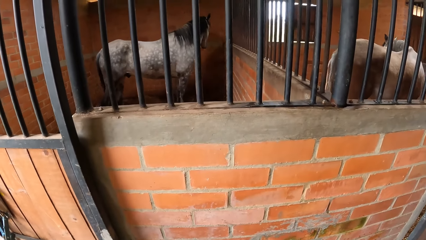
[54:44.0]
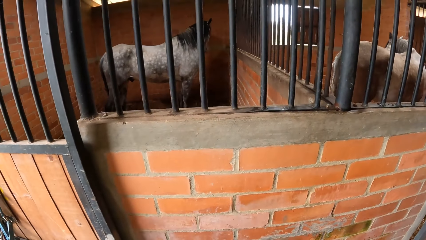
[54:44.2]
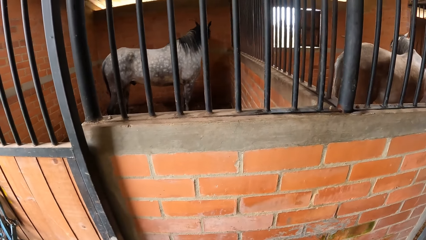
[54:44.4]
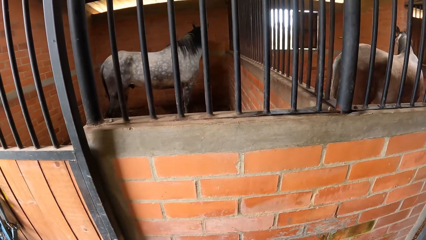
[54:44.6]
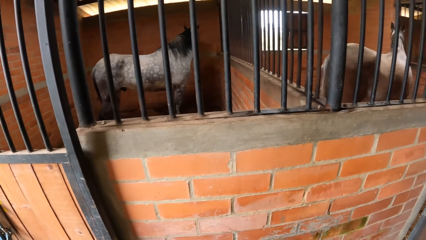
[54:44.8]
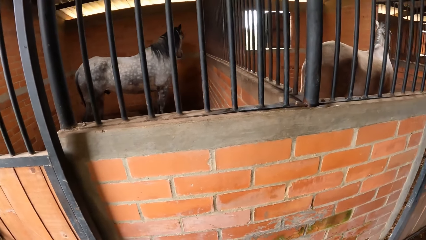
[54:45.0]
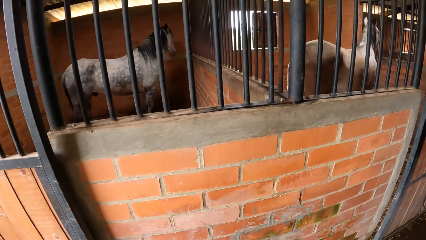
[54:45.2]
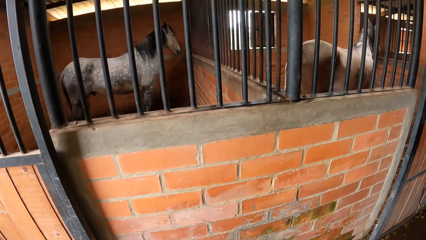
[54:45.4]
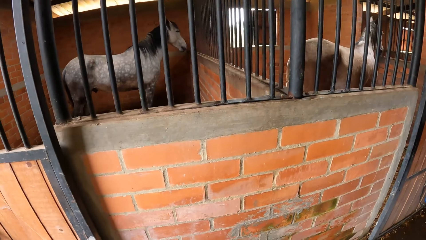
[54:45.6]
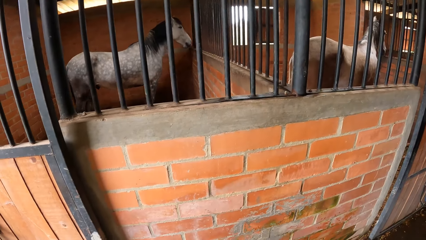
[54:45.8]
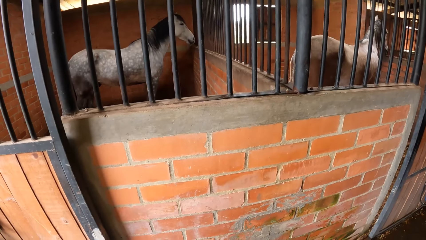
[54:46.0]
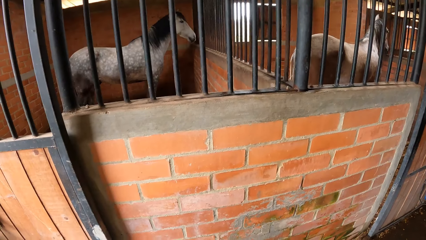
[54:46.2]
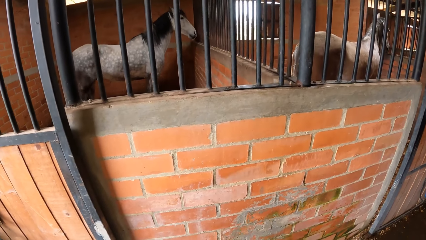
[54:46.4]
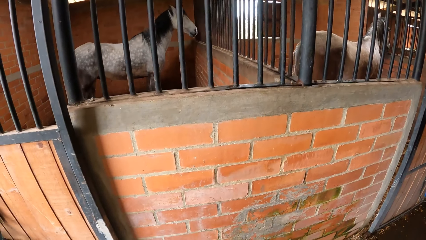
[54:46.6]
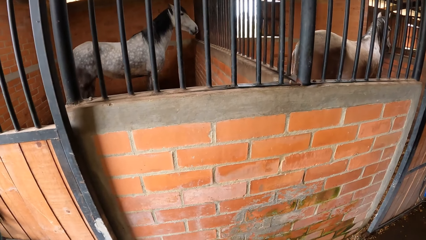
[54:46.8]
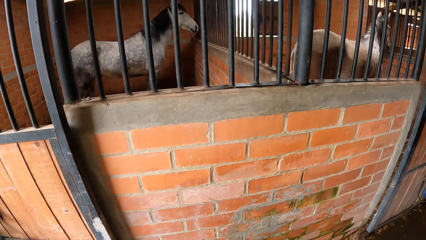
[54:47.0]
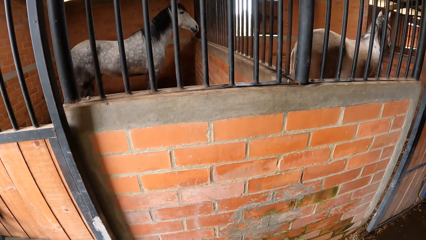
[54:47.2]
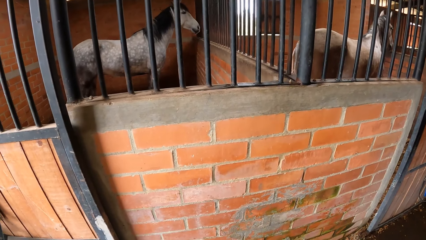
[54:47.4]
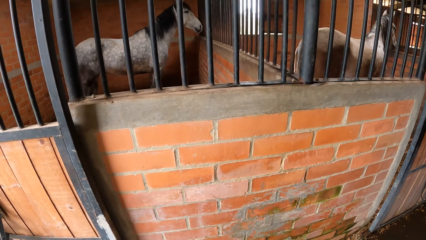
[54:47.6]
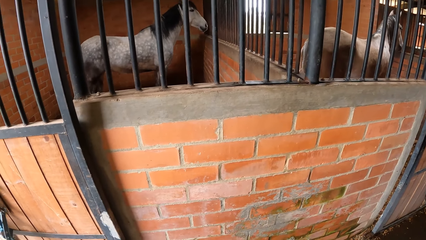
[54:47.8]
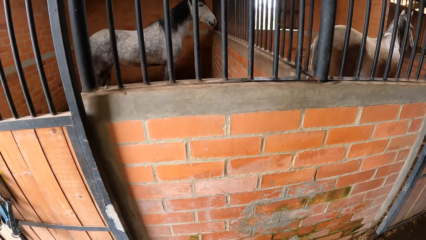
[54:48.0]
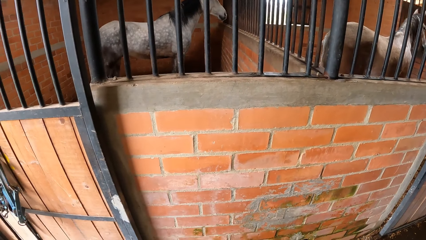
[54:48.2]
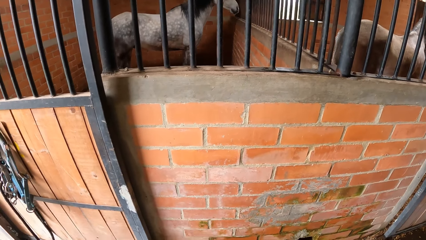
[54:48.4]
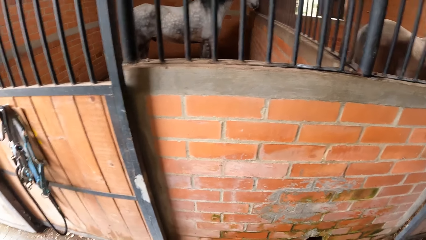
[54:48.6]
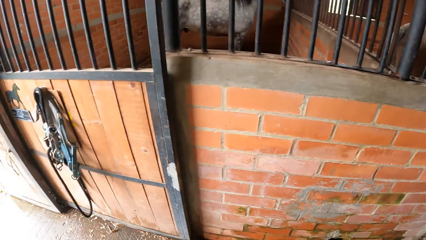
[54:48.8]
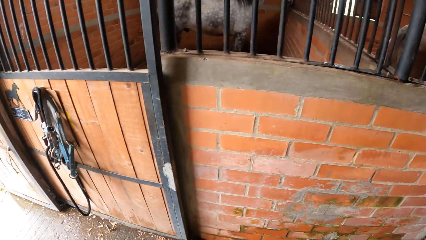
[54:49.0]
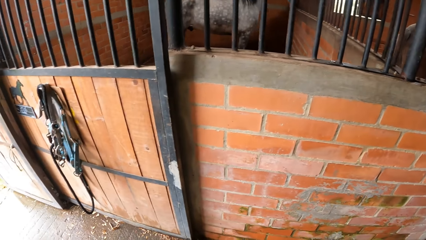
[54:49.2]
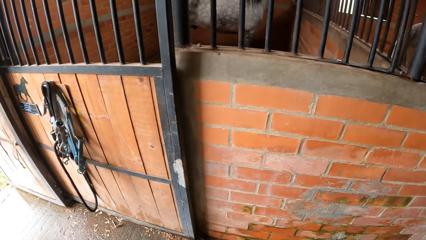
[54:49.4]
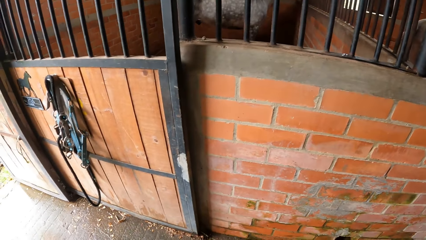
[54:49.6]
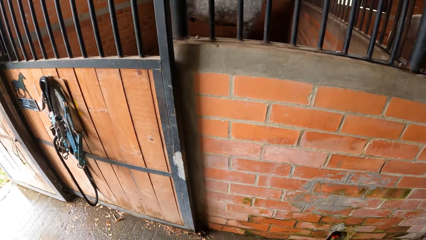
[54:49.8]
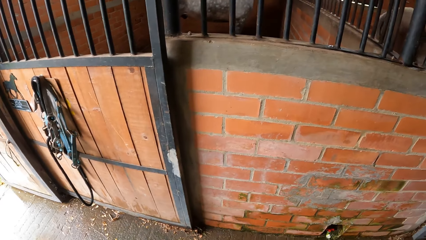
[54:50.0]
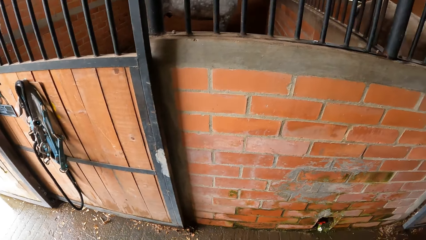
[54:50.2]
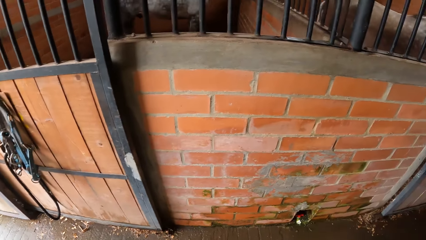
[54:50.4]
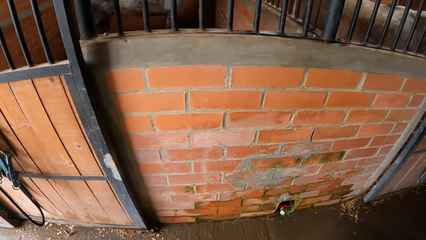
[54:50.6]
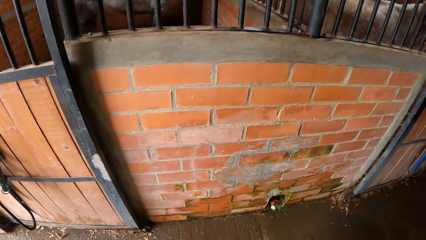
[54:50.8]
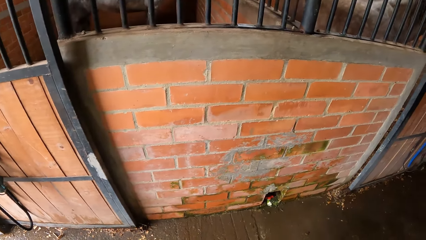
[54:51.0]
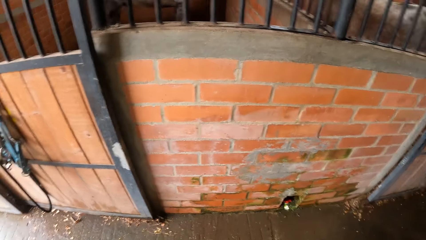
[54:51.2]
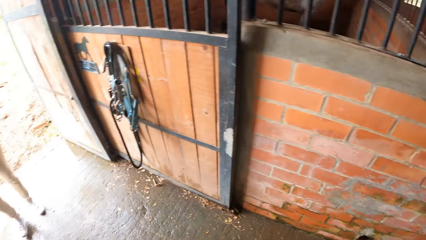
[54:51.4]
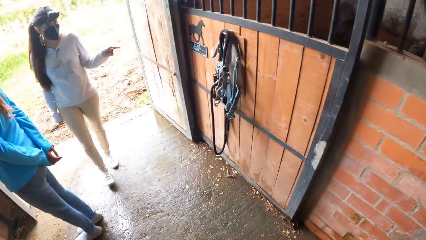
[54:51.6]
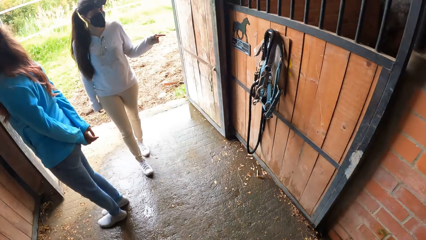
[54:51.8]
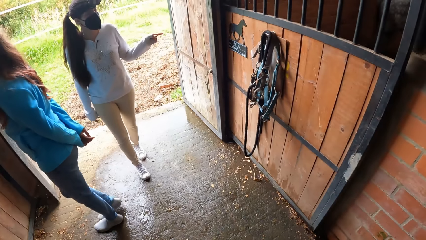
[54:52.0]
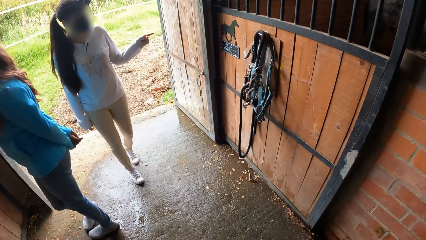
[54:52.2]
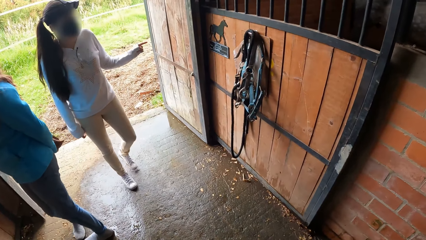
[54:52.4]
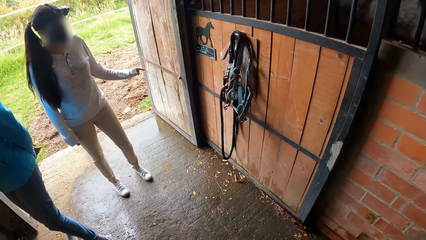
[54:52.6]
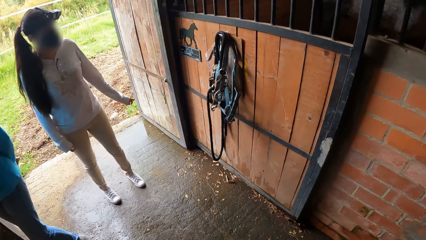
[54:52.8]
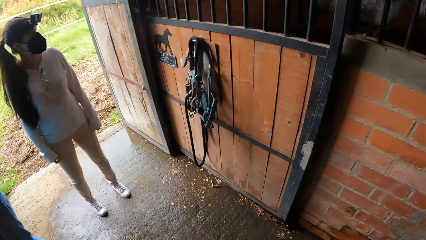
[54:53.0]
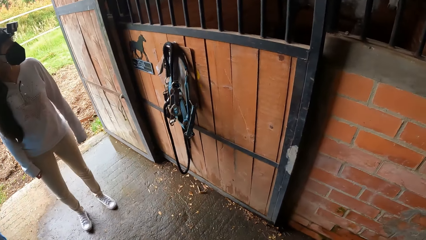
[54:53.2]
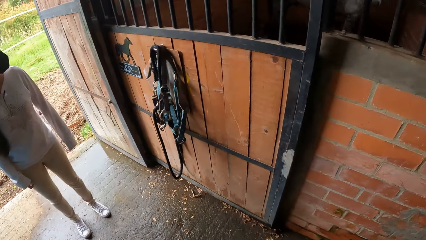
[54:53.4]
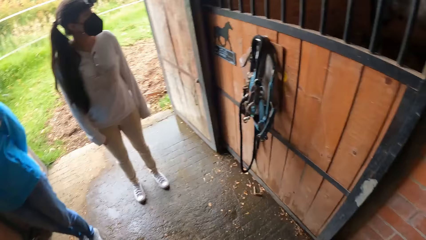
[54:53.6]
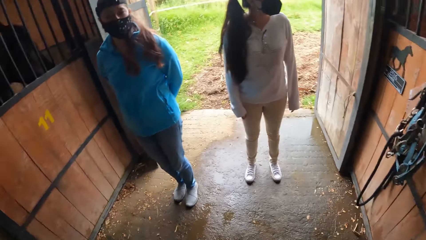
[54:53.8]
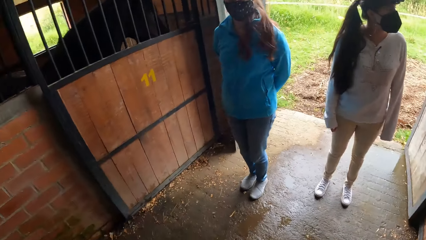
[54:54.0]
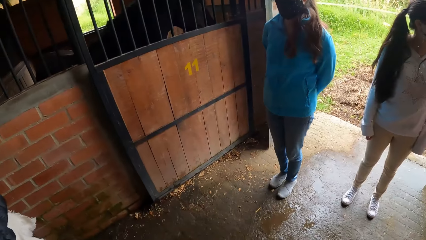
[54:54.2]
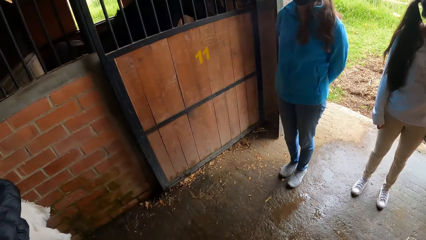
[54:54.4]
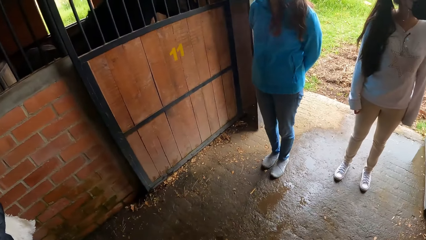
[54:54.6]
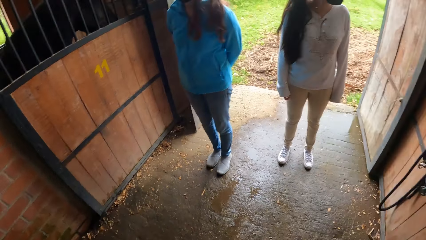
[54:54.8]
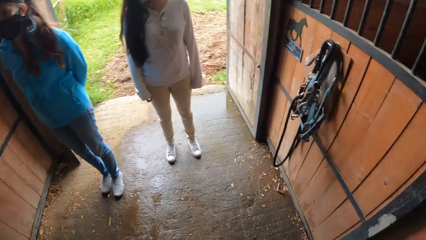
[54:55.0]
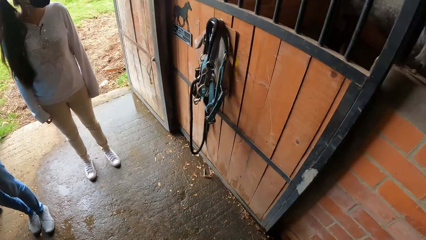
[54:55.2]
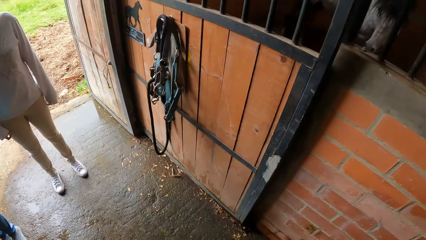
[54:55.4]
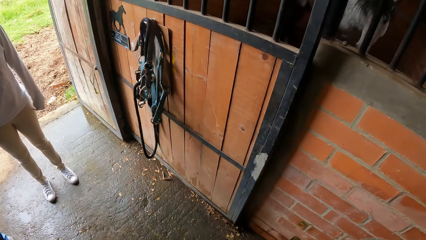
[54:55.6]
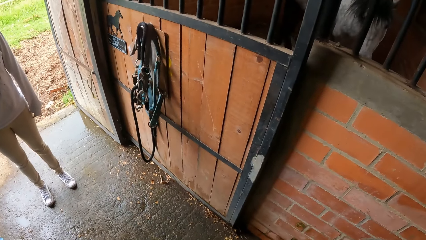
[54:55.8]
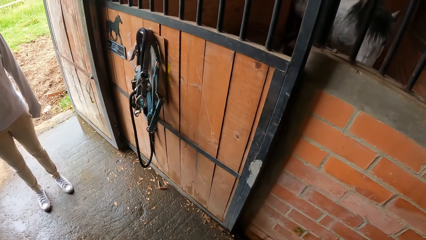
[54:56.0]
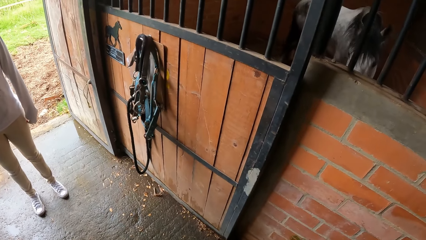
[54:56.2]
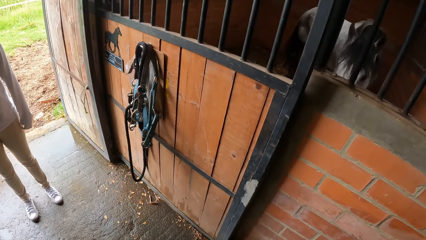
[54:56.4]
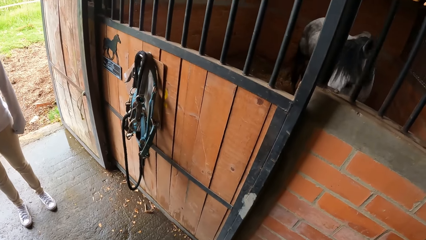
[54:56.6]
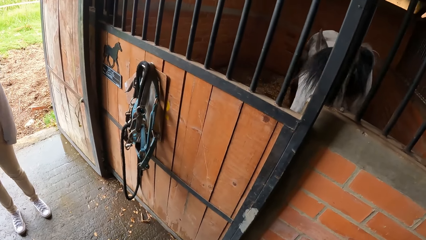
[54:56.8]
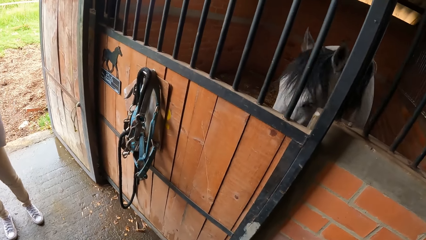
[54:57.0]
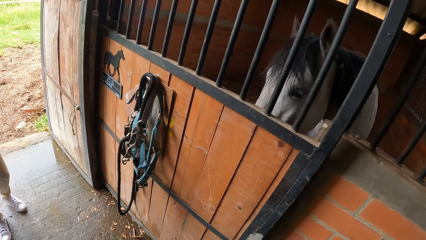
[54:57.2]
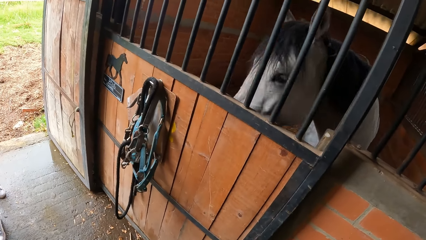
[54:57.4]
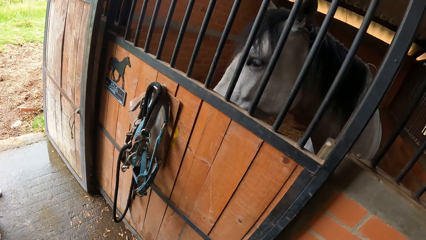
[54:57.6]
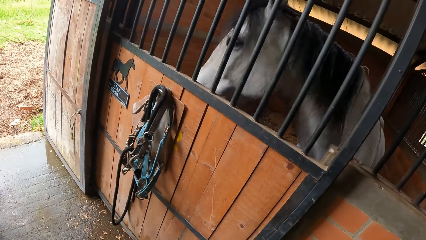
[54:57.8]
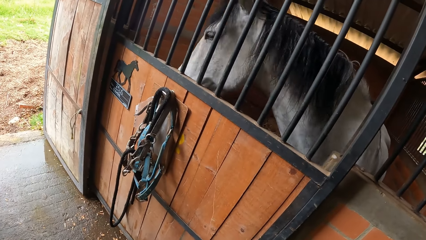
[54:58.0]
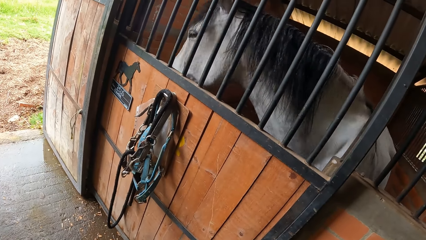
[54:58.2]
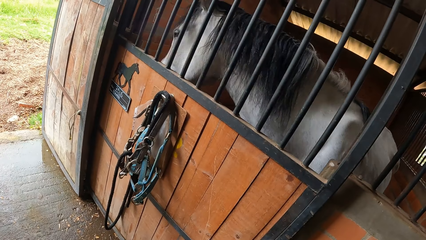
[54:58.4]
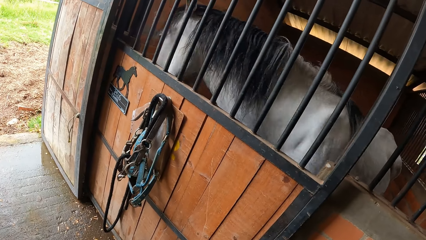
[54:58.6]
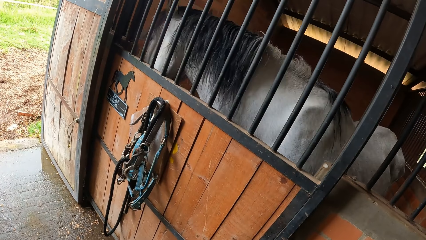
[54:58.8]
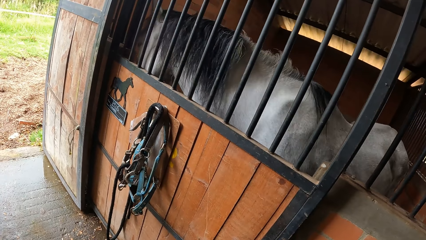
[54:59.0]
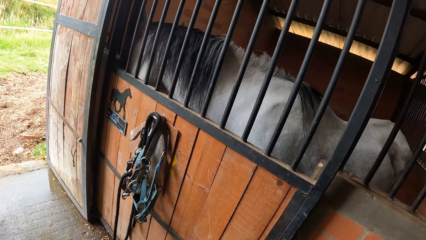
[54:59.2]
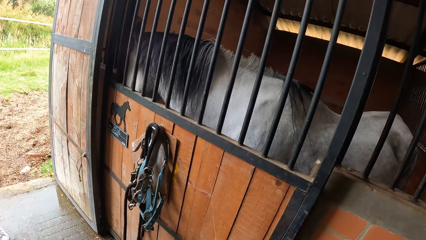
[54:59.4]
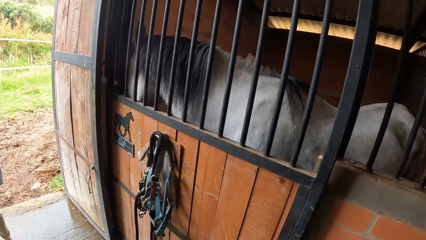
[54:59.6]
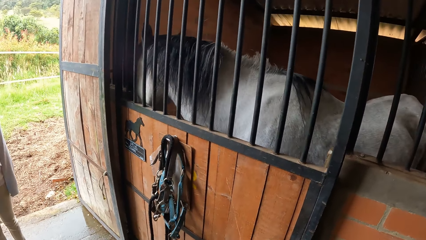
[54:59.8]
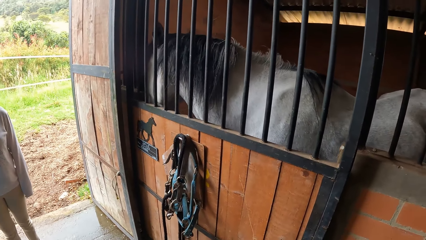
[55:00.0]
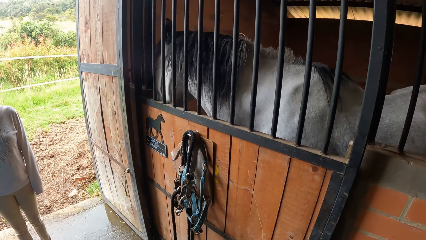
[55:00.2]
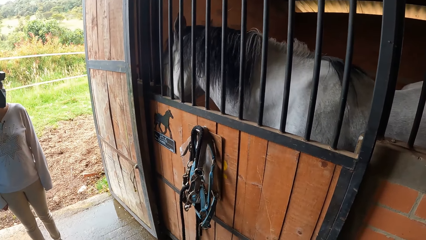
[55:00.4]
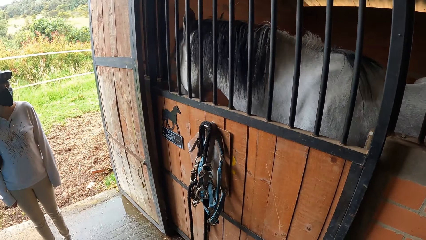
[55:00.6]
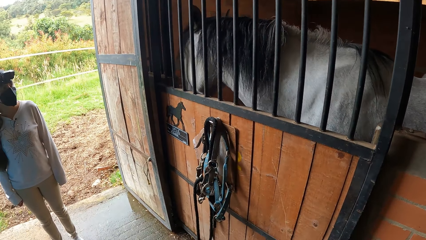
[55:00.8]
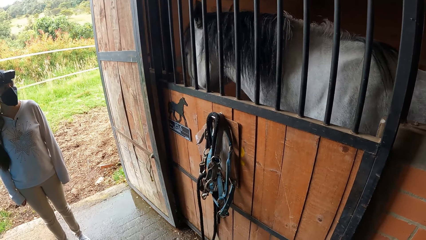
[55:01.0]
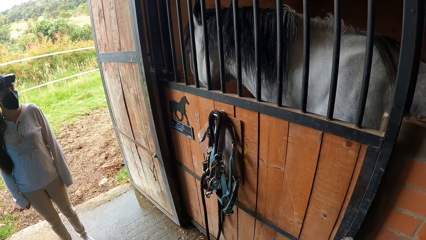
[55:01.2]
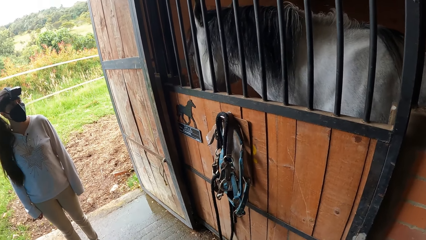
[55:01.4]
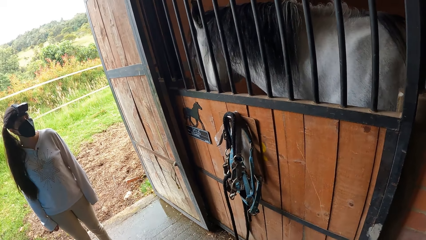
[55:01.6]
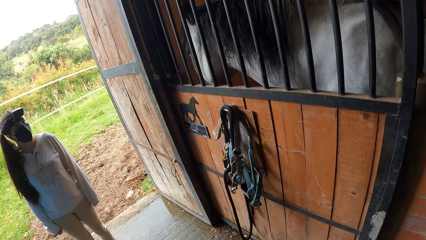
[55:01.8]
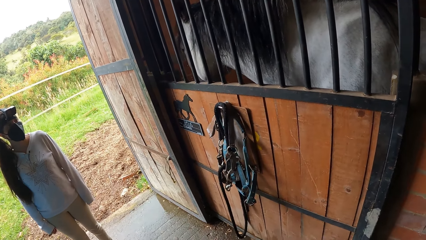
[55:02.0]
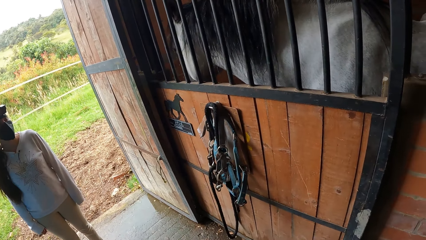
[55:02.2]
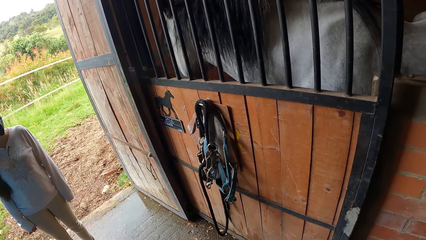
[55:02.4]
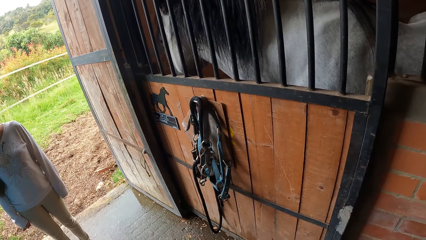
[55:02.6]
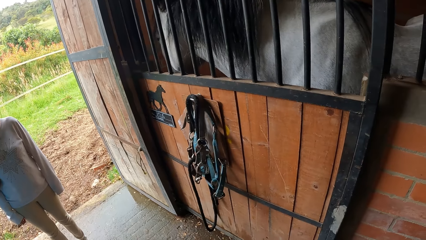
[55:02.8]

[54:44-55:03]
The camera wearer looks at the horse. A woman points her left index finger at a sign on the stable wall. The camera wearer looks around and interacts with a person and another person. They look at the horse.
